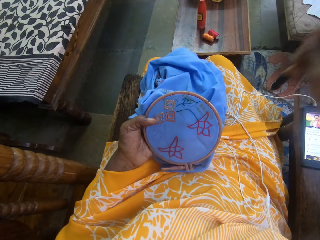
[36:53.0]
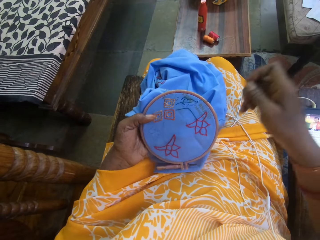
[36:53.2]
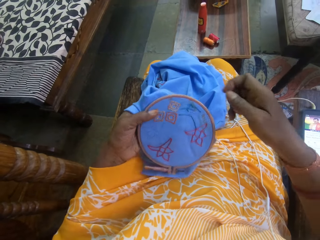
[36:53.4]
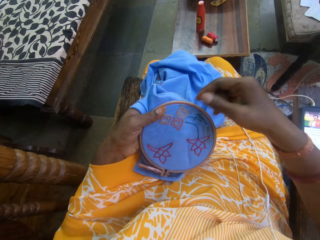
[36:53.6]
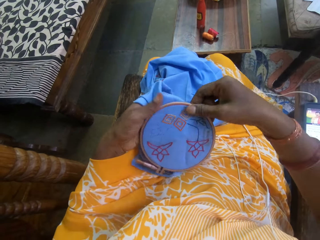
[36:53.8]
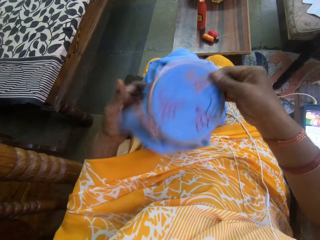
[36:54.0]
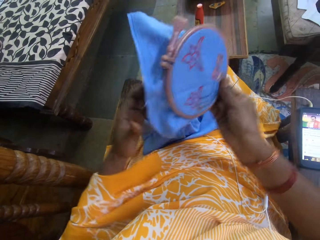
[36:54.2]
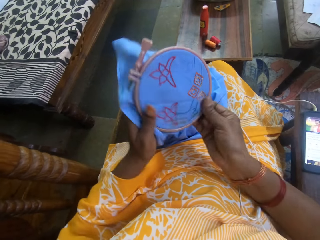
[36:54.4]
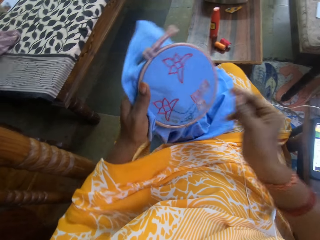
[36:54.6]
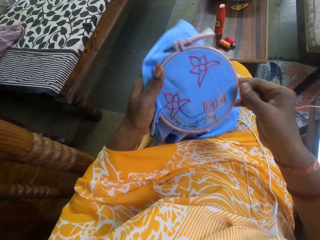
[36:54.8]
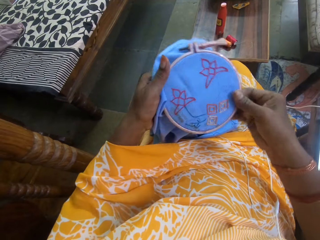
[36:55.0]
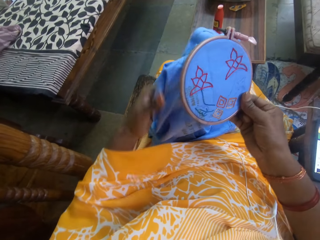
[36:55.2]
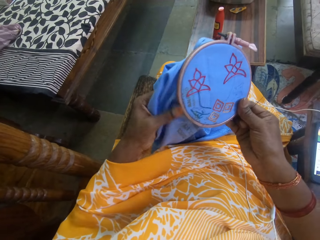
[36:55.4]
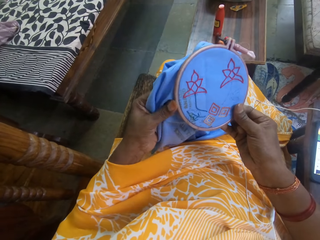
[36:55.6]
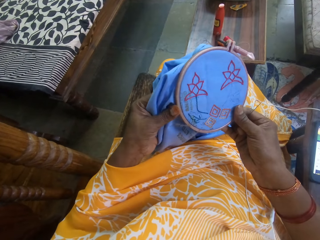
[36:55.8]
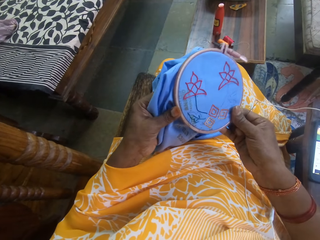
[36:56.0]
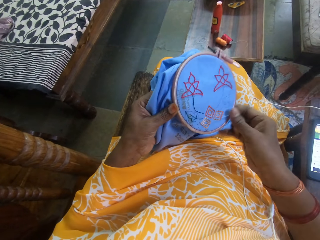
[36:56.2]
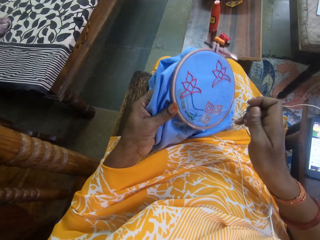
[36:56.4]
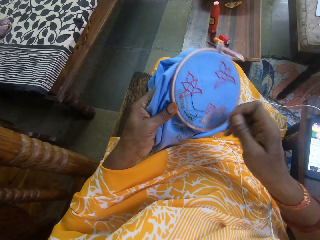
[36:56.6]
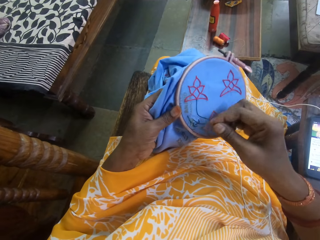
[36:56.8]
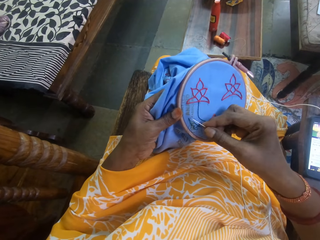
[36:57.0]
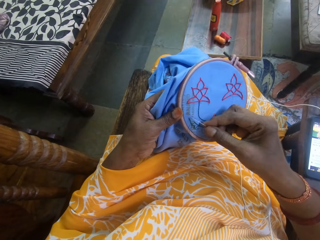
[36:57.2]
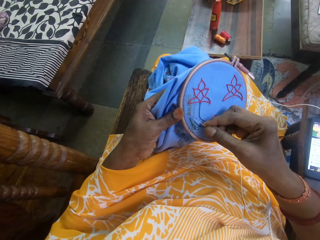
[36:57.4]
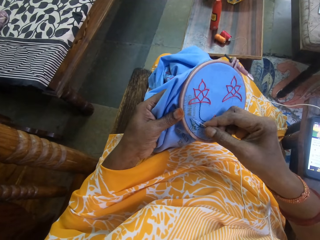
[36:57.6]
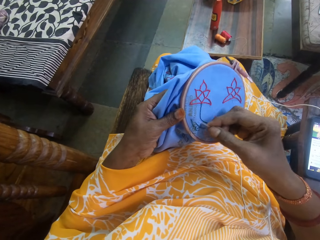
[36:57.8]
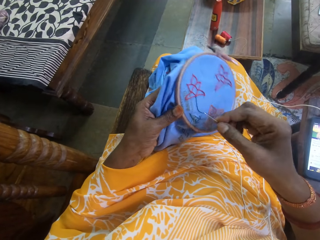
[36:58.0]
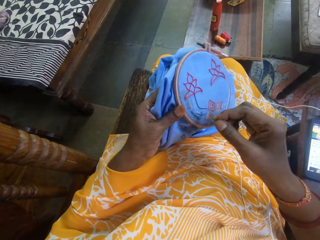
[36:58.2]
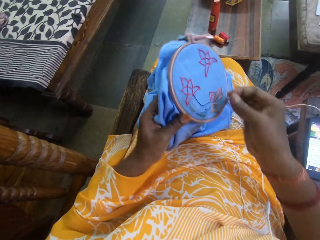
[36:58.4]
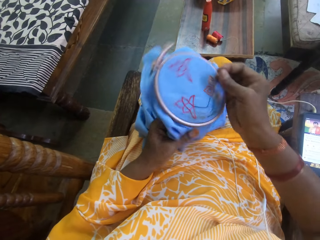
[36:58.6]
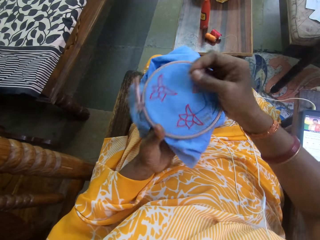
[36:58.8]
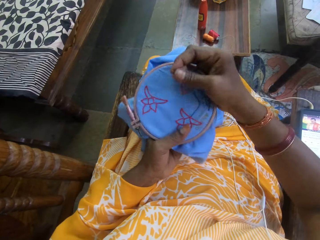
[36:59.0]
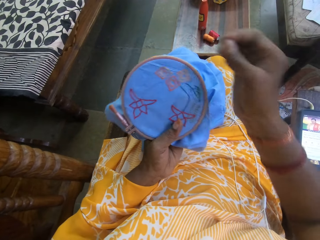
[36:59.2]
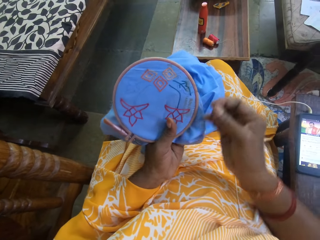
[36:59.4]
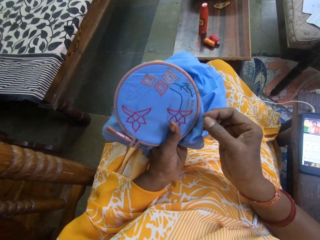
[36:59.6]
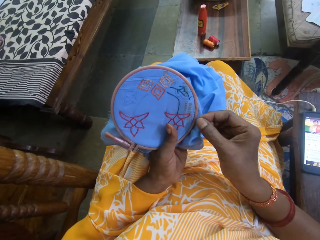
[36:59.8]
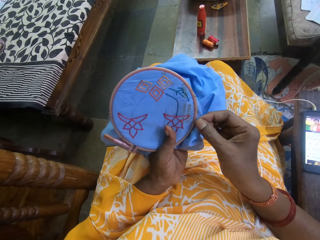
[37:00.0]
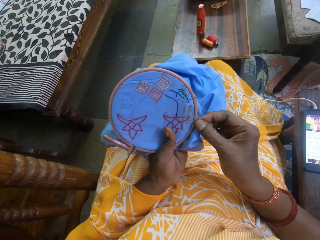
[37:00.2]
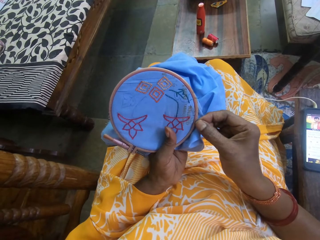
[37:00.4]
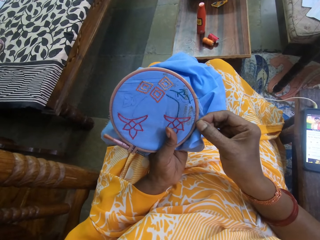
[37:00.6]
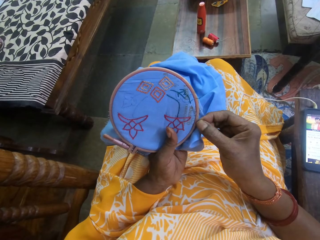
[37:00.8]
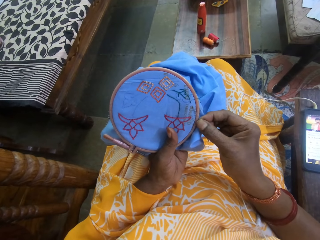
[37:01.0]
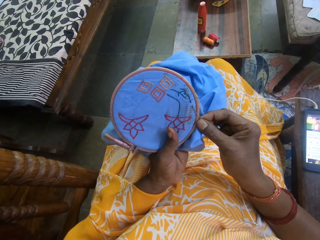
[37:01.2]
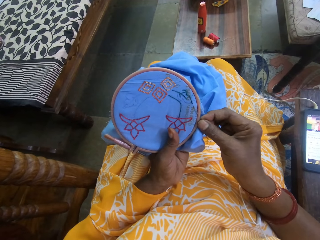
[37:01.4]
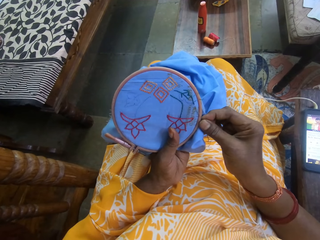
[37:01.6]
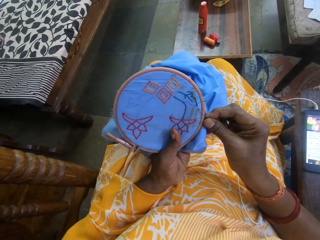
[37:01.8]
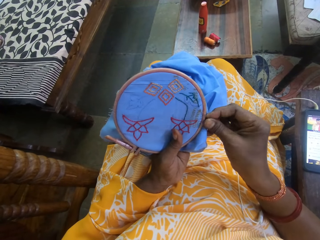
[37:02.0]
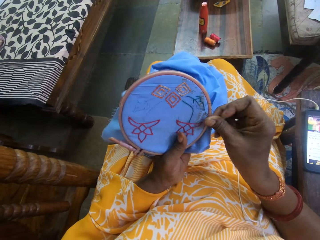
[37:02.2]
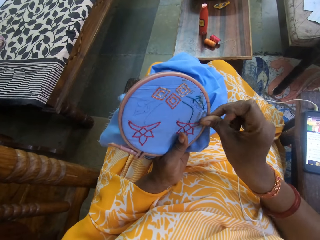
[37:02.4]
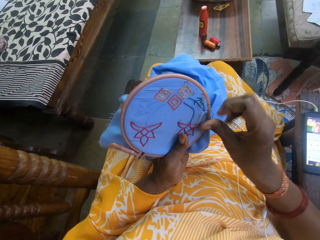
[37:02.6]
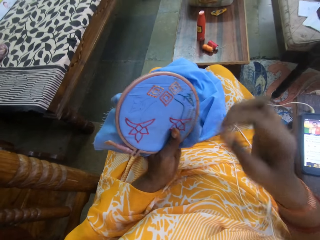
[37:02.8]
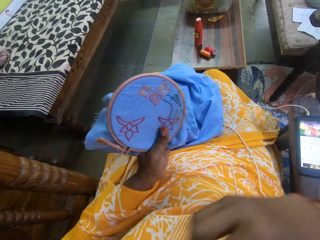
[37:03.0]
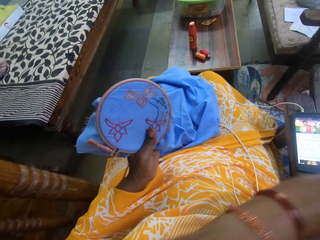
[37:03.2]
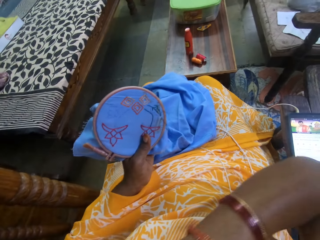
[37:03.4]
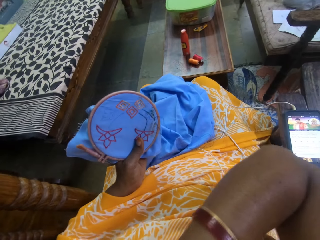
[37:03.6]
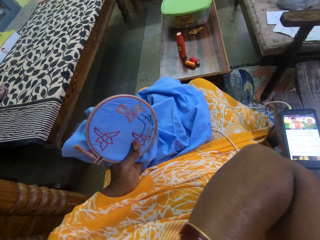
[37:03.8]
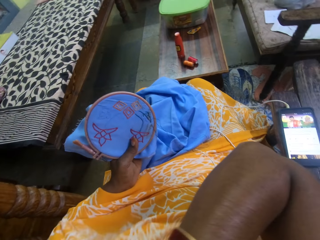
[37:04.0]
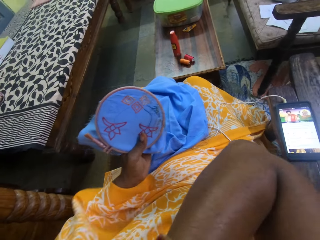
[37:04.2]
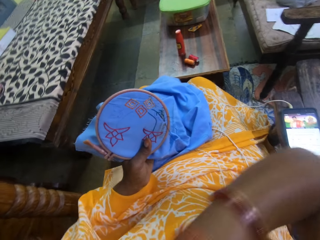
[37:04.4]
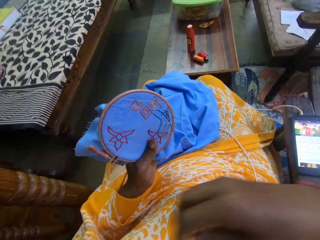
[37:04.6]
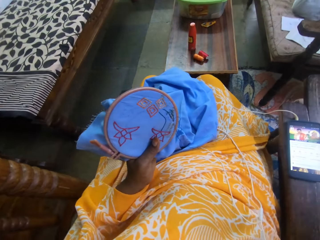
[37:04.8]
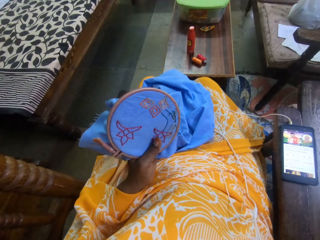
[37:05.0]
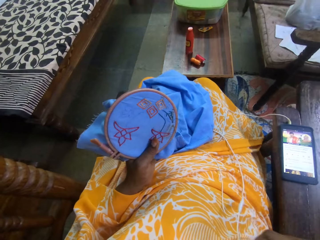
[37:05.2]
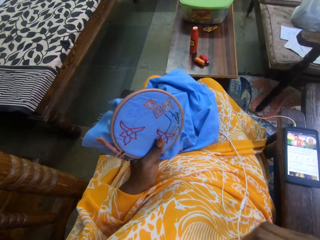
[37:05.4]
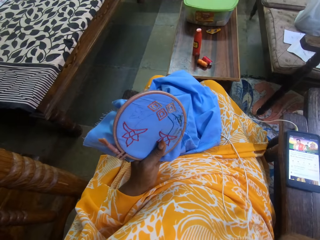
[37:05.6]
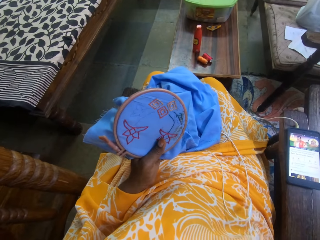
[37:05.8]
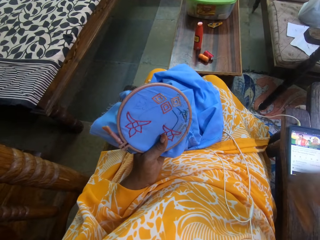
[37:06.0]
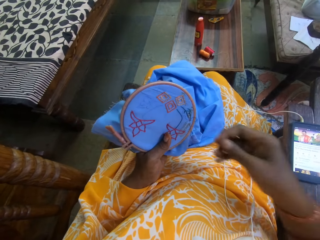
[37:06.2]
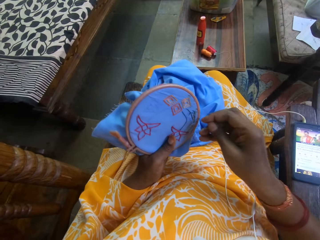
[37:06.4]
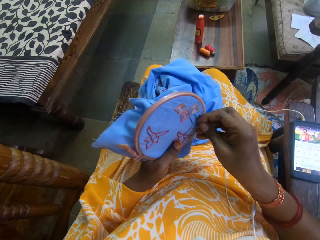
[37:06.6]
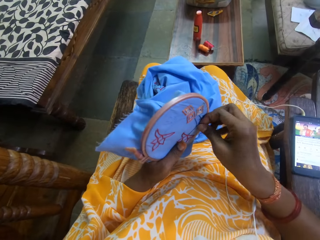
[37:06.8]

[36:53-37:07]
The camera wearer adjusts the embroidery hoop on the fabric with her hands. She turns the knitting pad in her hands. She turns the knitting pad in her hands again. She sews embroidery designs on the fabric in her left hand with the threaded needle in her right hand. She inserts the needle in the knitting pad. She adjusts her cloth with her right hand.

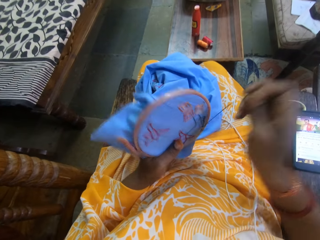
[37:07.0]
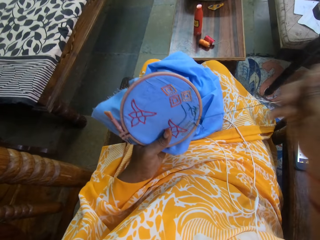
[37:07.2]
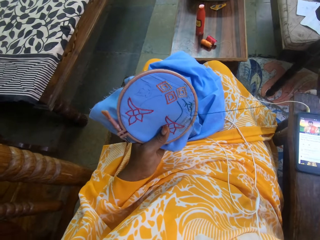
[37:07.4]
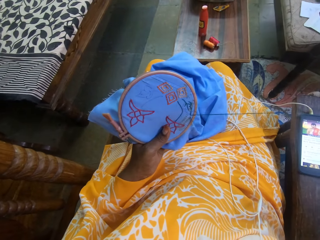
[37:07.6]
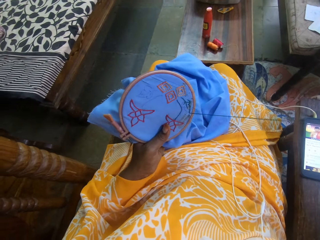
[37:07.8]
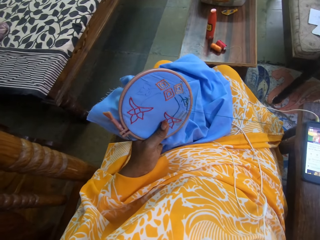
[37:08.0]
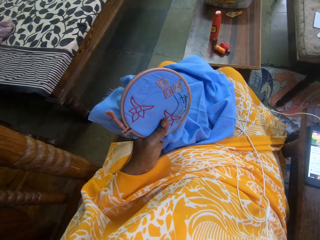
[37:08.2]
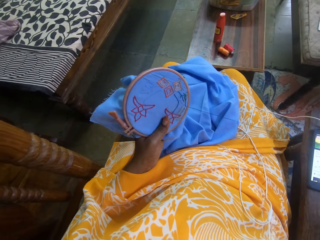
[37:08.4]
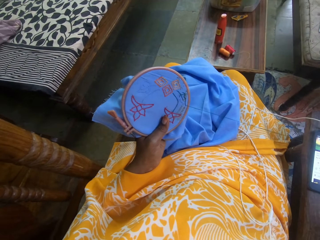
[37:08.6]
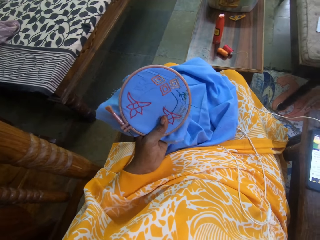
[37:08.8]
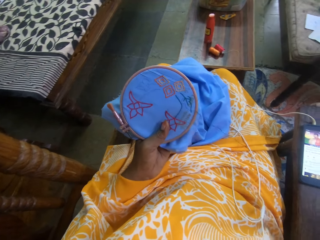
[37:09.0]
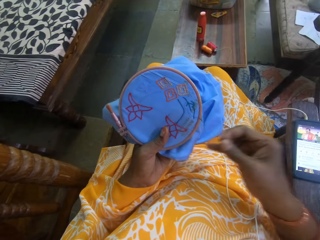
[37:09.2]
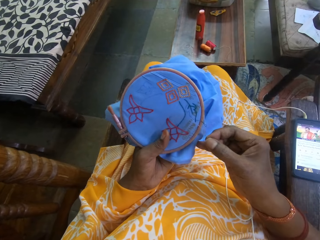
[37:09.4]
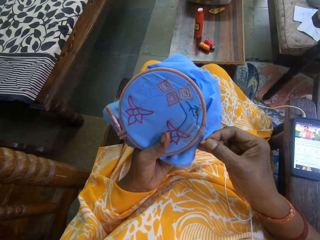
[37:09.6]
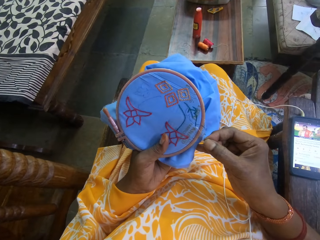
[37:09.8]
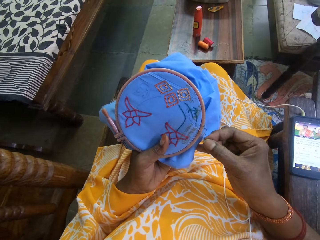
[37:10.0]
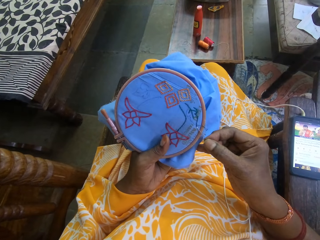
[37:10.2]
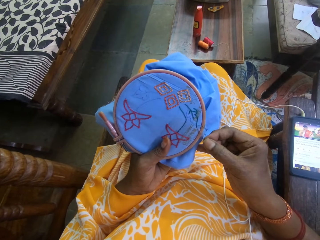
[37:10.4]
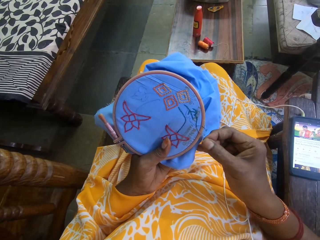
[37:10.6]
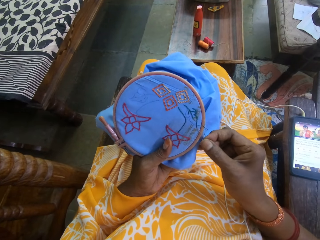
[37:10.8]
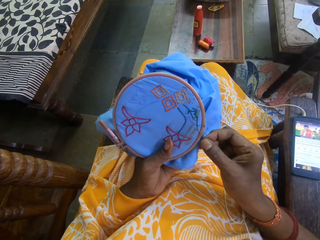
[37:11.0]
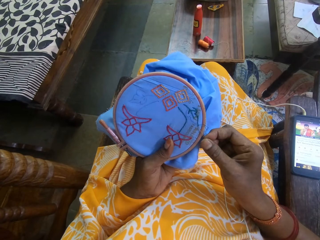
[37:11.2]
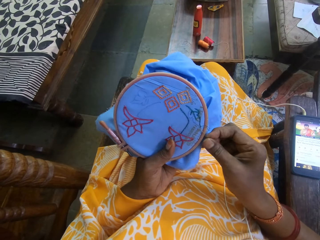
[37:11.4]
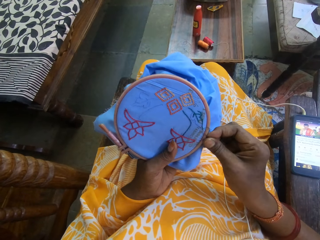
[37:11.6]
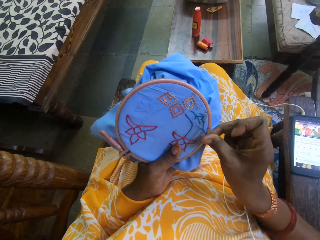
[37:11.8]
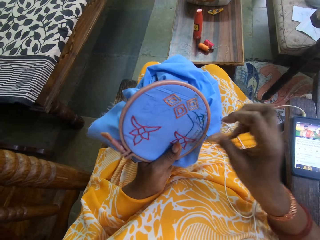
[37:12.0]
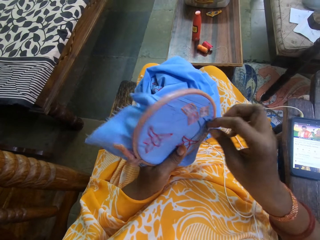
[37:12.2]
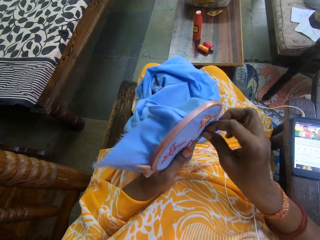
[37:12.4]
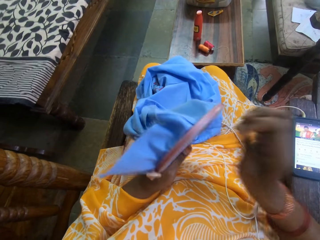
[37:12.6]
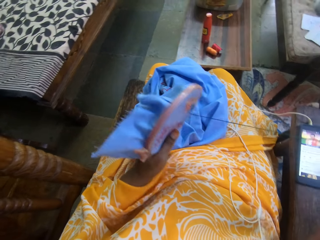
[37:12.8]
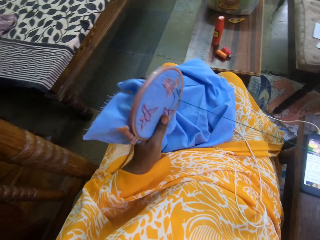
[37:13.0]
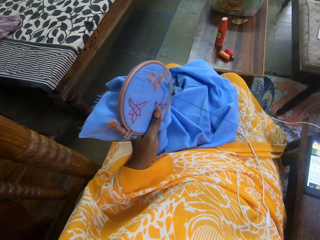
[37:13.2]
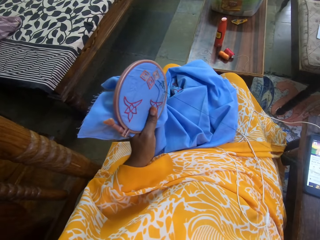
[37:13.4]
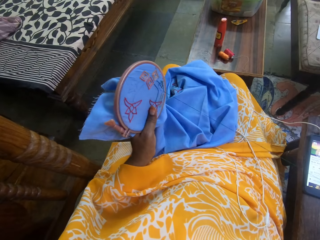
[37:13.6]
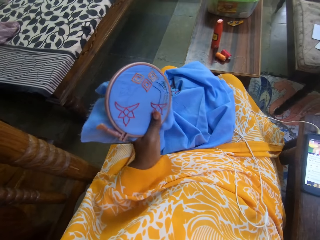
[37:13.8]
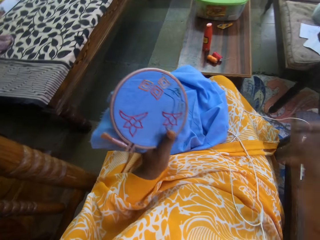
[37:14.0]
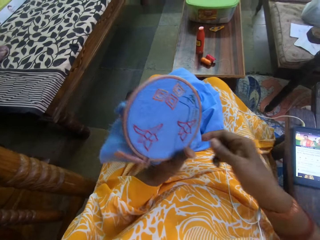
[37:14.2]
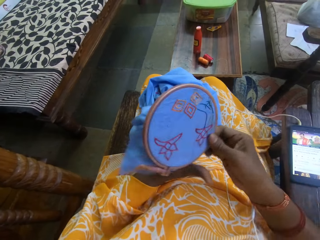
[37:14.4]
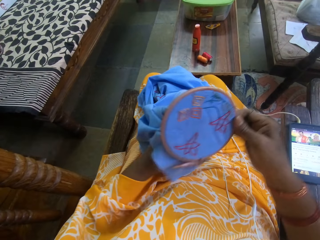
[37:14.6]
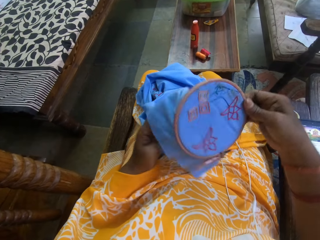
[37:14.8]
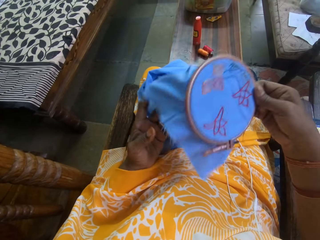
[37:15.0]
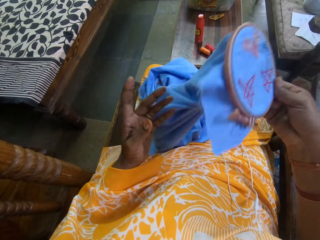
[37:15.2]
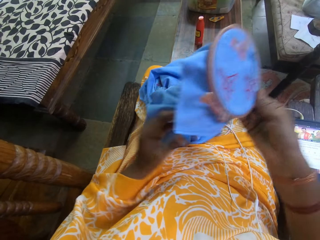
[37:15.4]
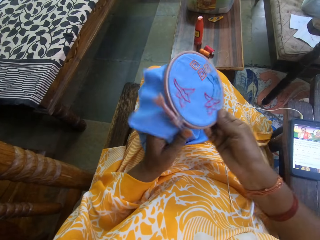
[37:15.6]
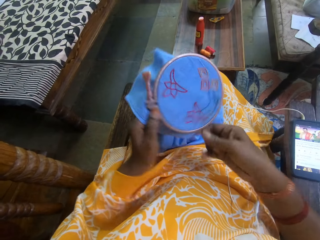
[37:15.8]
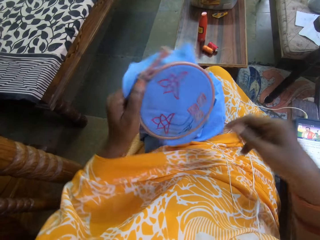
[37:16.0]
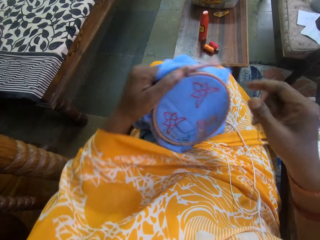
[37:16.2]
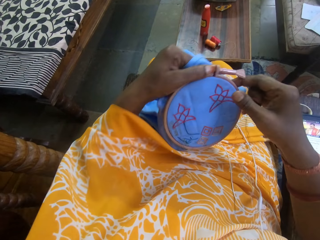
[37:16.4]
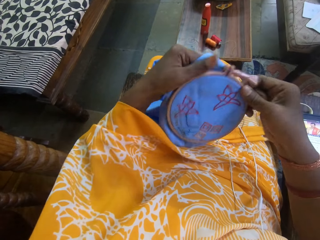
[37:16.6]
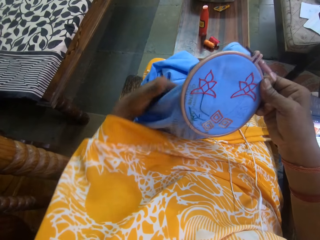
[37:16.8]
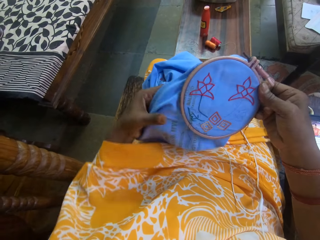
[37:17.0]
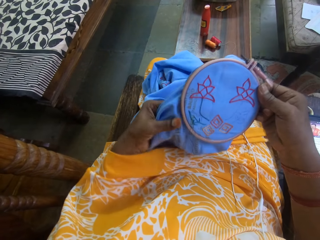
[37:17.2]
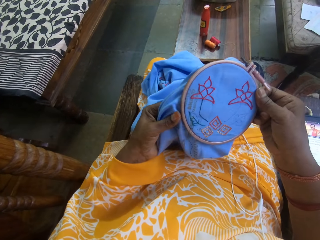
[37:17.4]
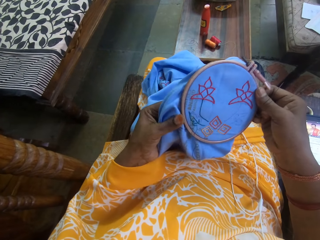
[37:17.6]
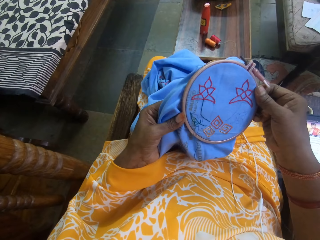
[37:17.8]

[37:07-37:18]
The camera wearer sews embroidery designs on the fabric in her left hand with the threaded needle in her right hand. She pulls the string through the knitting pad. She sews the knitting pad using an awl and the string. She pulls the string through the knitting pad. She adjusts the embroidery hoop on the fabric with her hands. She turns the knitting pad in her hands. She transfers the knitting pad to her left hand. She transfers the knitting pad to her right hand.
